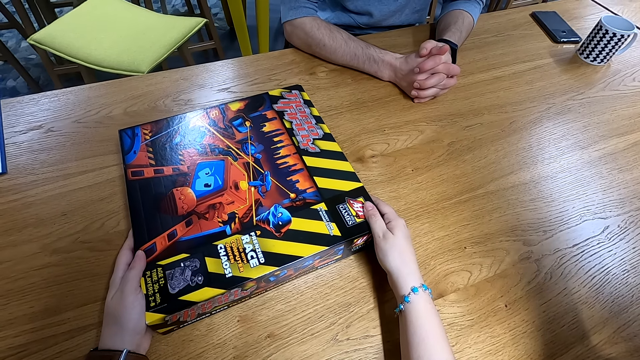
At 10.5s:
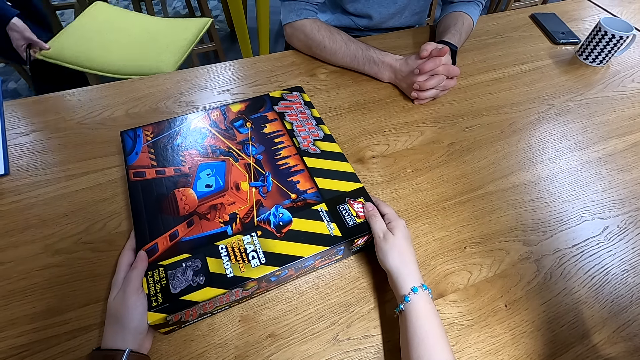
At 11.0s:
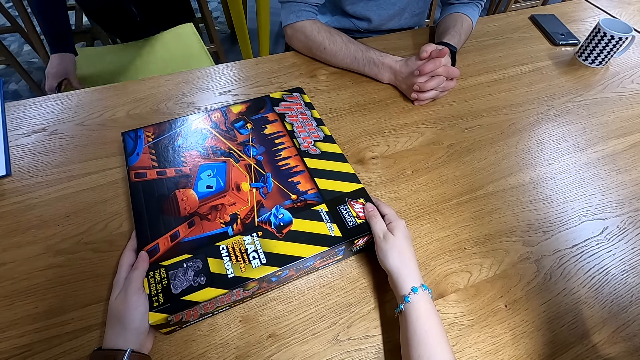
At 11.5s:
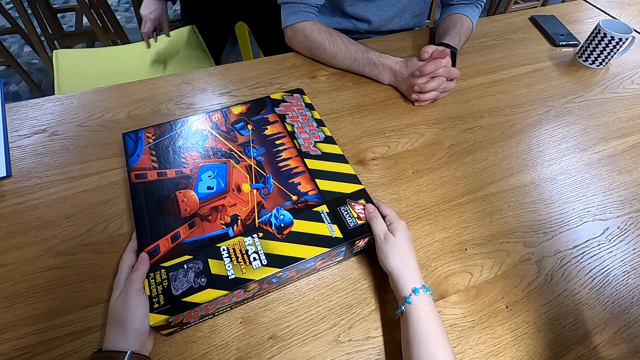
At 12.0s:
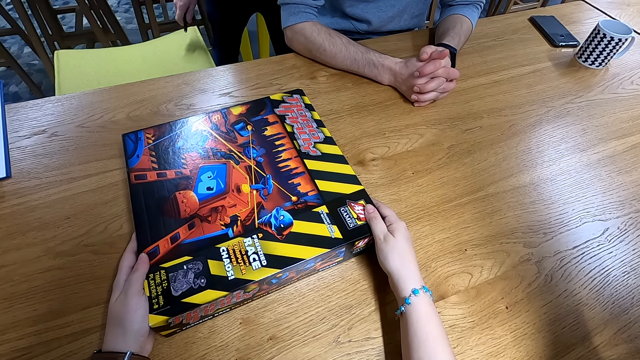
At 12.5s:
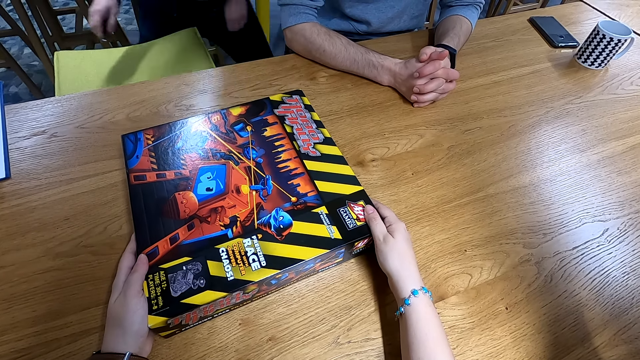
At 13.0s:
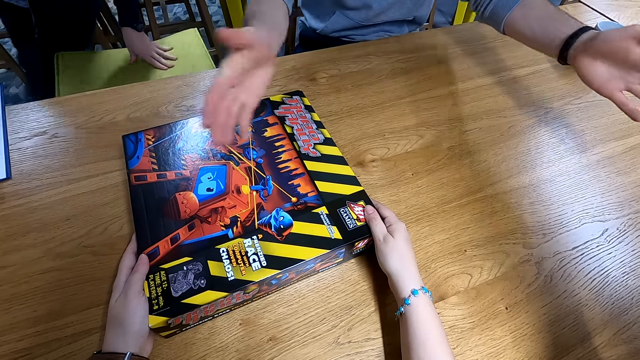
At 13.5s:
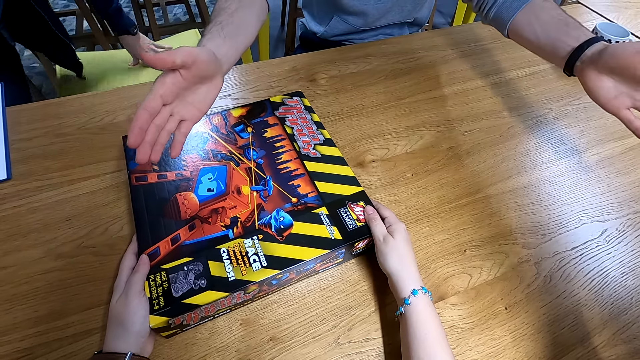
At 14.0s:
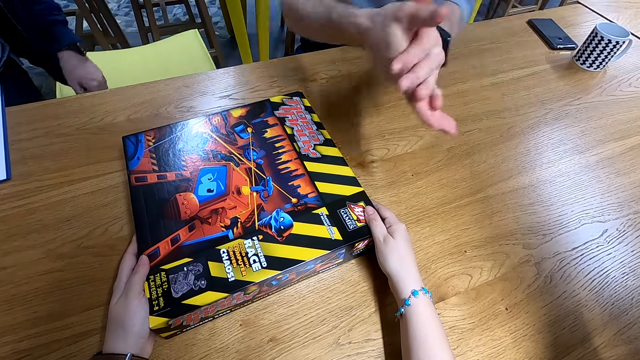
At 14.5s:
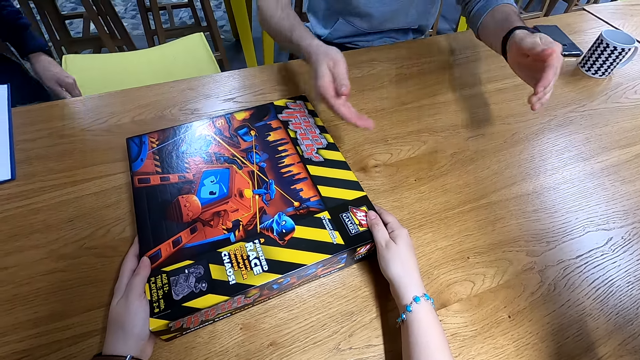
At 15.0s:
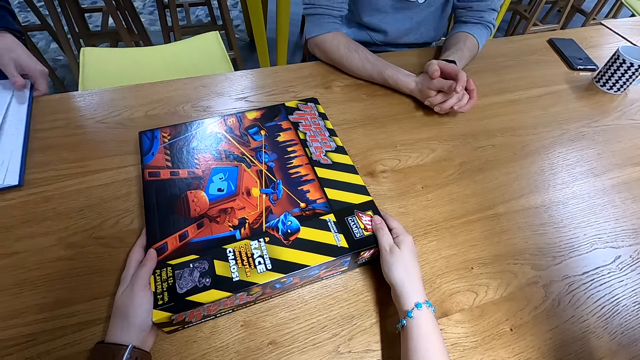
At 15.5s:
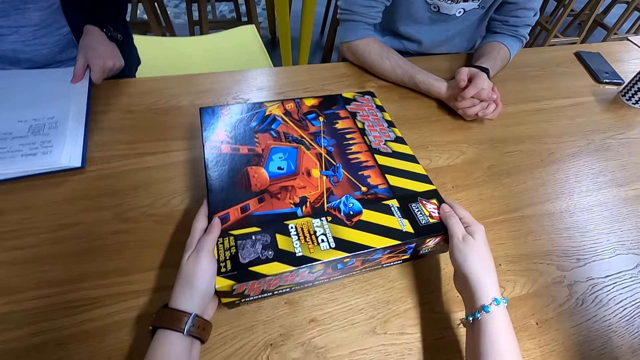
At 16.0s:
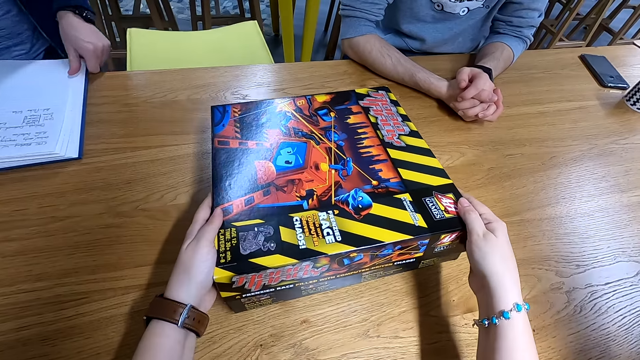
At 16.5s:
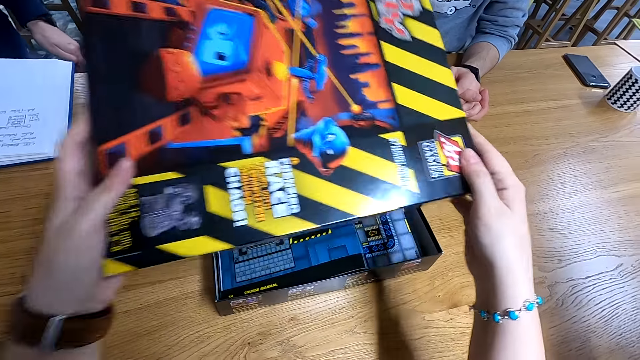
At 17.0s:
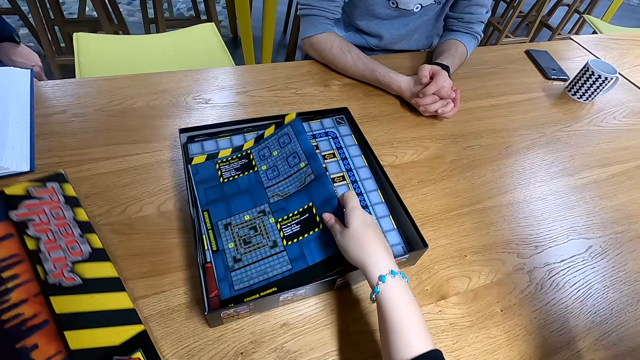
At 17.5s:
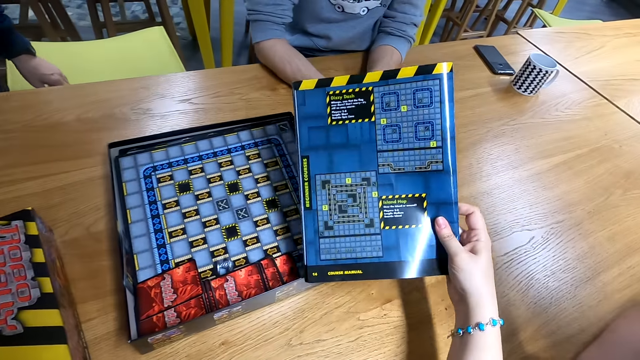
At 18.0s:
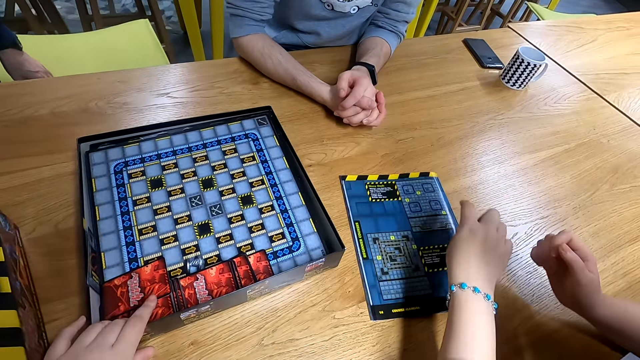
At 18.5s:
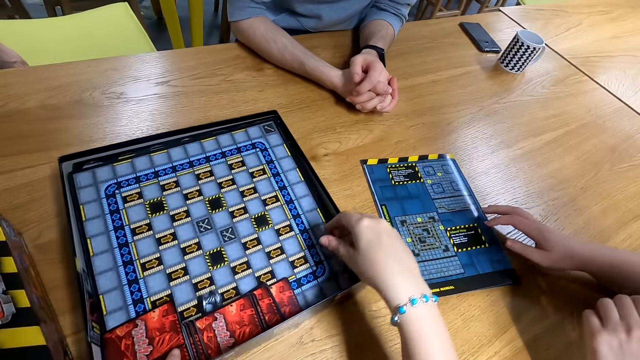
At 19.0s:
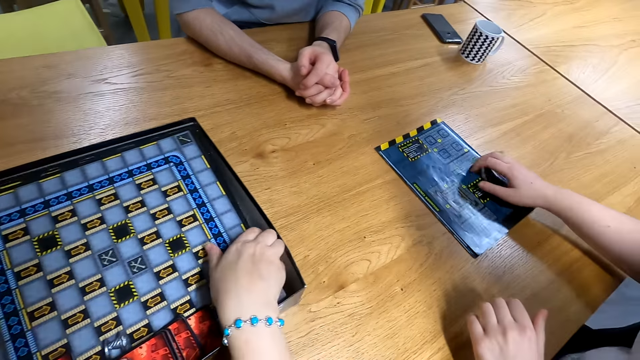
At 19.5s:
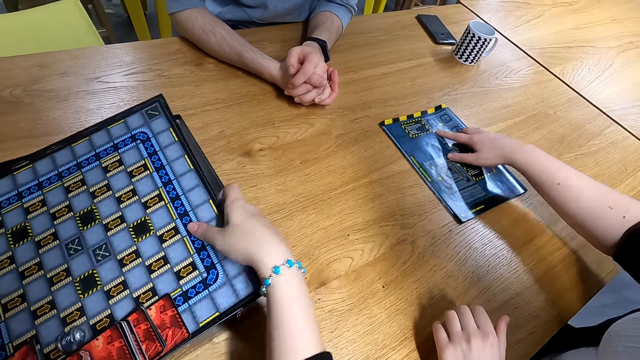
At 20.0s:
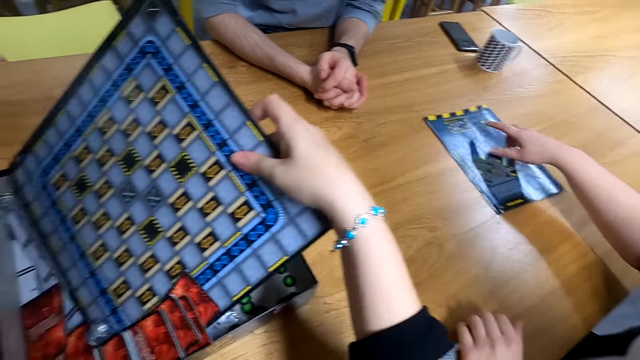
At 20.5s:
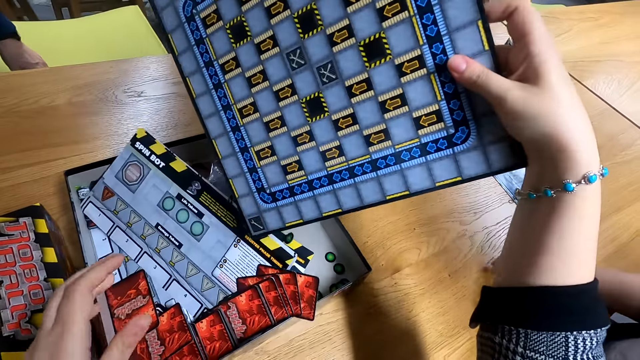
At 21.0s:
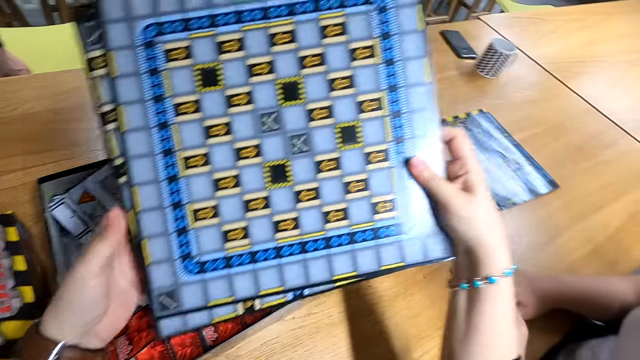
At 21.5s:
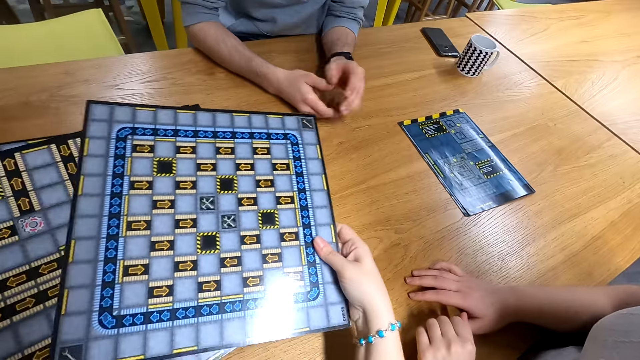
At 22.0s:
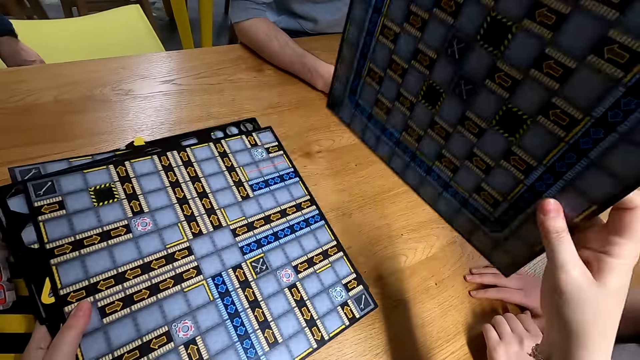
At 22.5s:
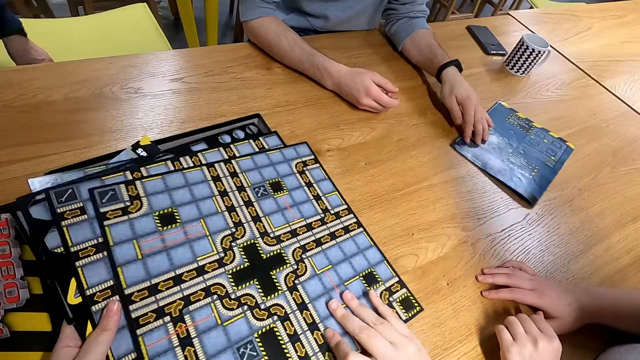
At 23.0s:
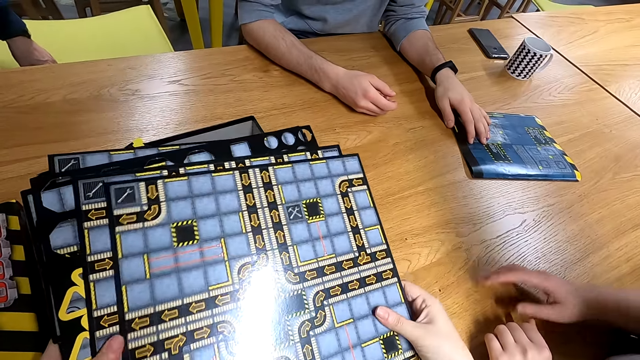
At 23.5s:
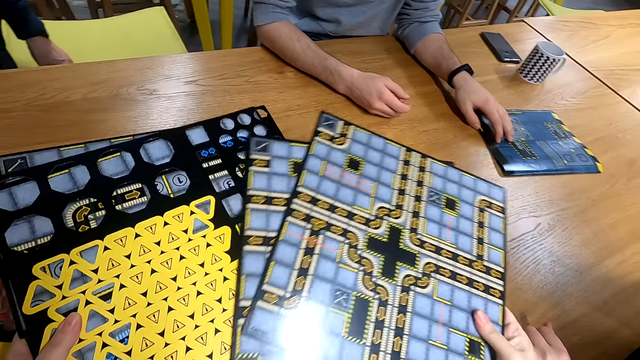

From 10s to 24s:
A man moves a seat on the ground with his right hand. The man holds a book with his left hand. The camera wearer opens the box on the table with both hands. She drops the box's cover on the table with her left hand. She picks up an instruction manual in the box with her right hand. She removes the board game. She drops the instruction manual on the table with her right hand. A woman moves the instruction manual on the table with her right hand. The camera wearer picks up a board in the box with her right hand. She passes the board on her right hand to her left hand. Another man moves the instruction manual on the table with his left hand.

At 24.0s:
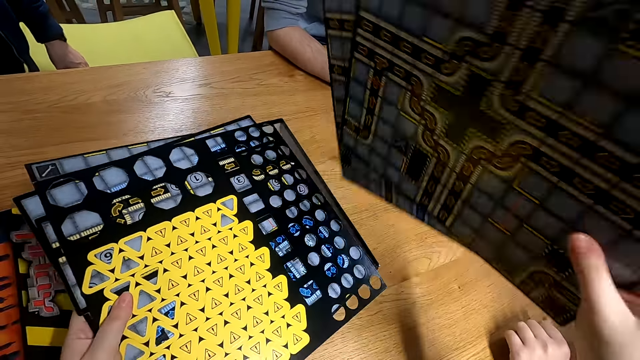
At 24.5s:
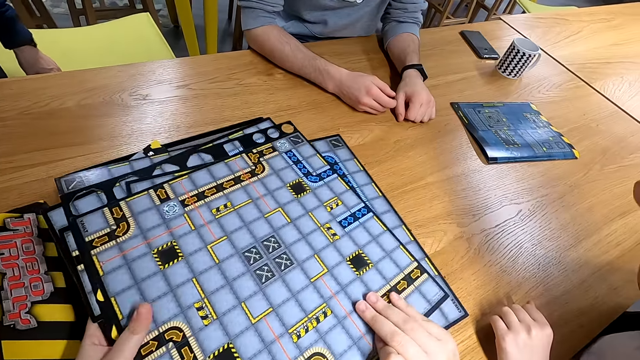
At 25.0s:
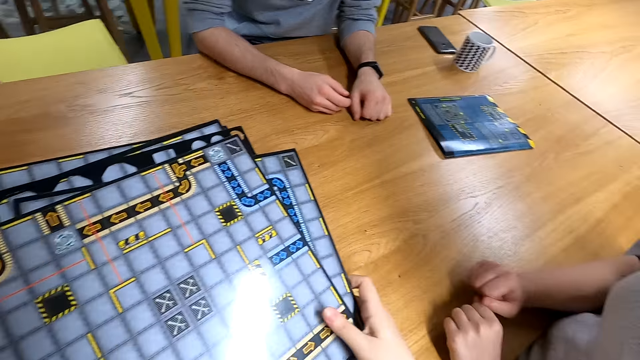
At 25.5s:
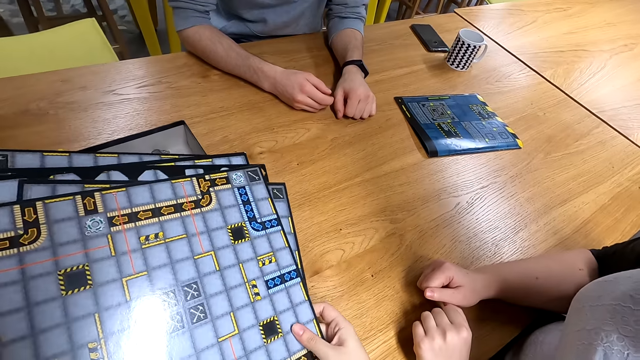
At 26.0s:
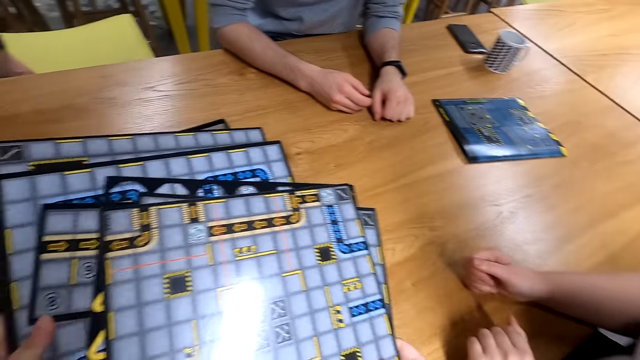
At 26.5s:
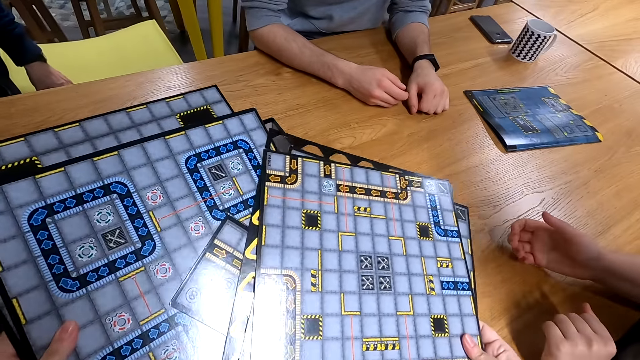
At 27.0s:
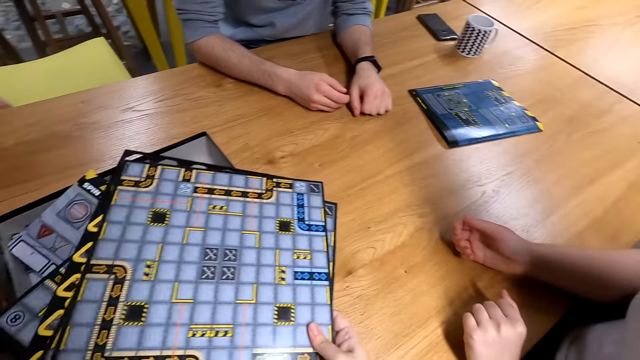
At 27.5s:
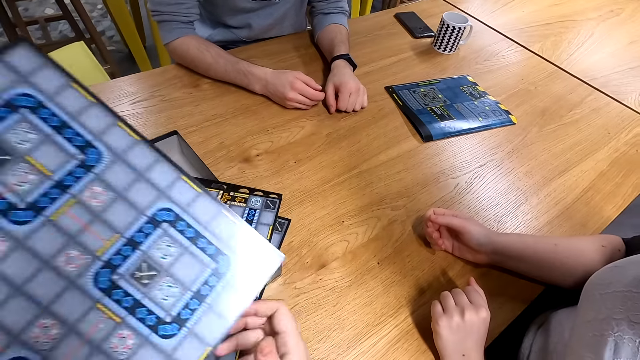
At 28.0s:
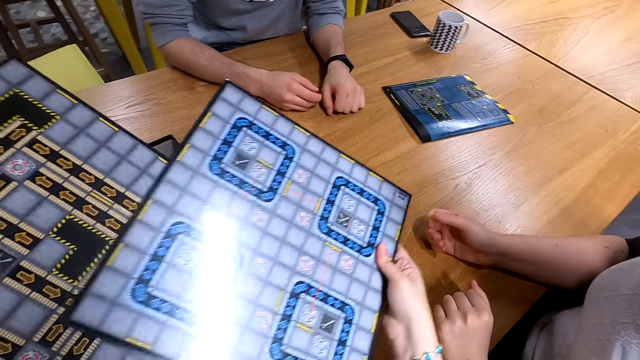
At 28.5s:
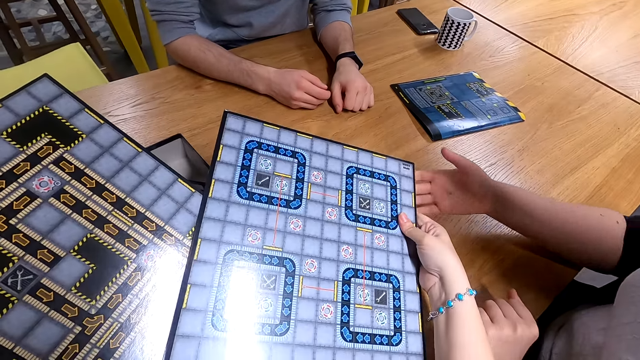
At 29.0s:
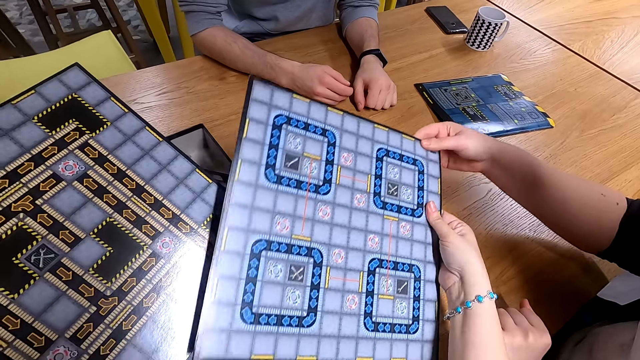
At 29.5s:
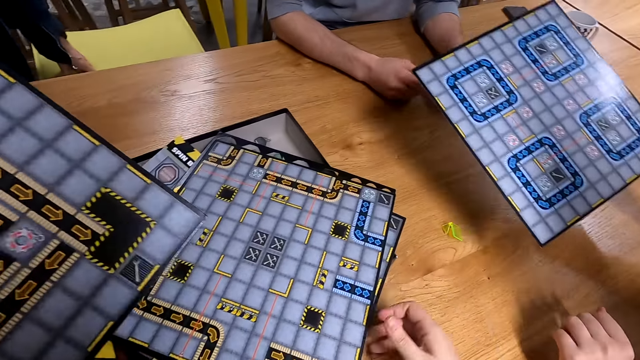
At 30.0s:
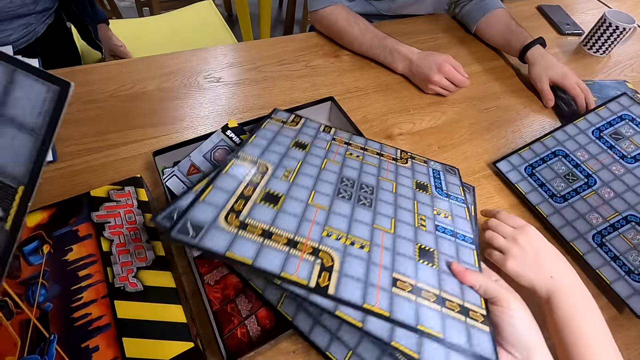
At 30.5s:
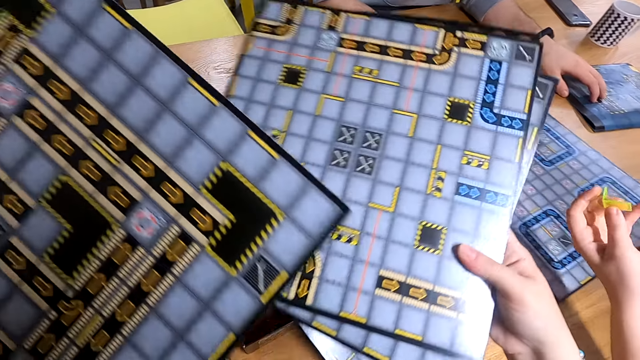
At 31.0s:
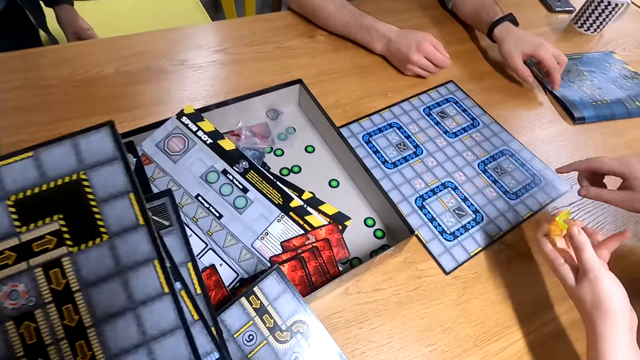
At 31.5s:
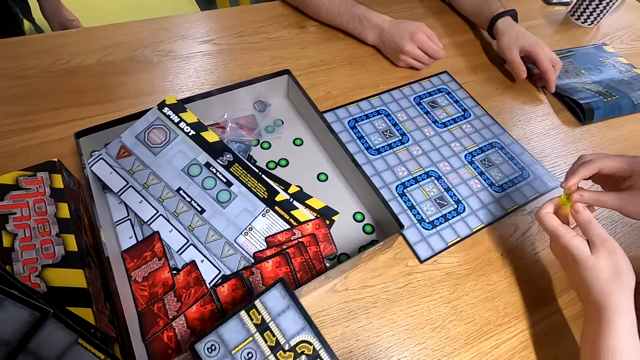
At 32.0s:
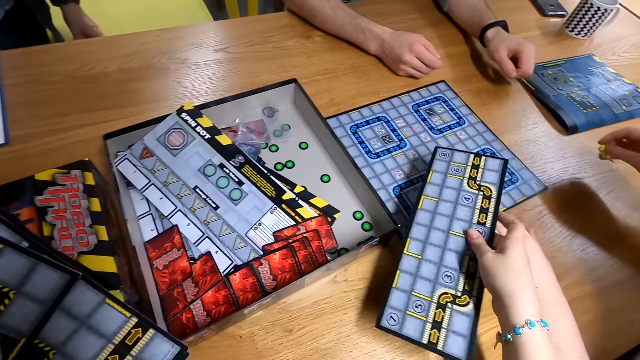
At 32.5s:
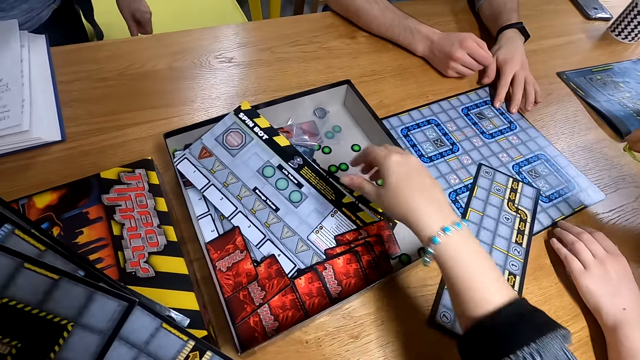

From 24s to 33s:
The camera wearer drops the board on the box with her right hand. She passes the board to the woman with her right hand. She picks up the board on the box with her right hand. She passes the board from her right hand to her left hand. She picks up a board on the box with her right hand. She drops the board on the table with her right hand.
